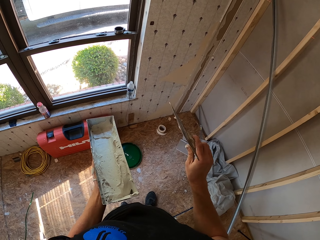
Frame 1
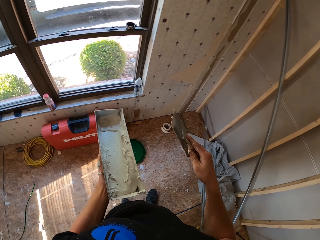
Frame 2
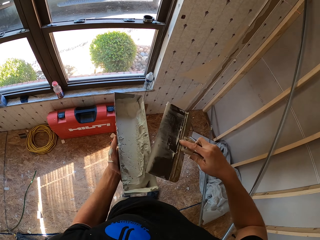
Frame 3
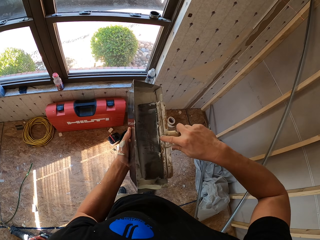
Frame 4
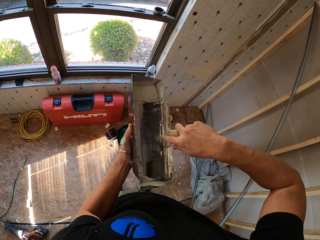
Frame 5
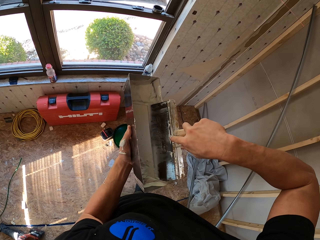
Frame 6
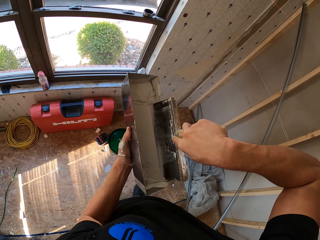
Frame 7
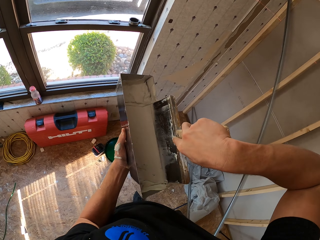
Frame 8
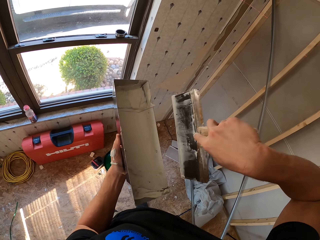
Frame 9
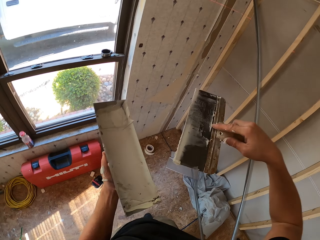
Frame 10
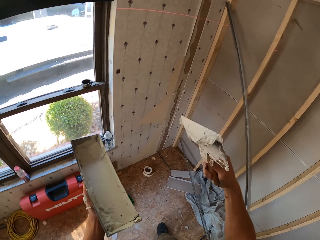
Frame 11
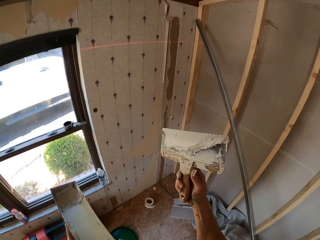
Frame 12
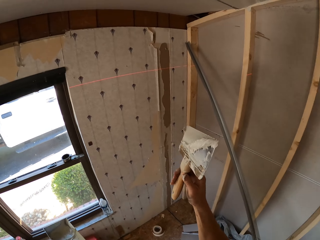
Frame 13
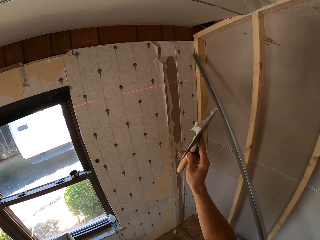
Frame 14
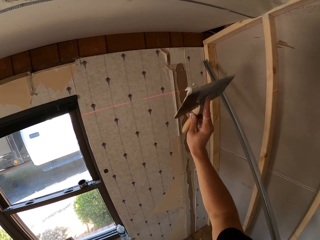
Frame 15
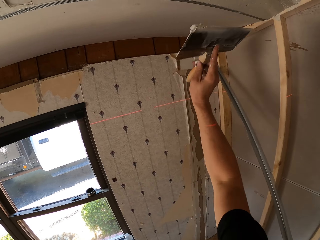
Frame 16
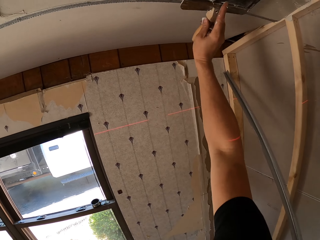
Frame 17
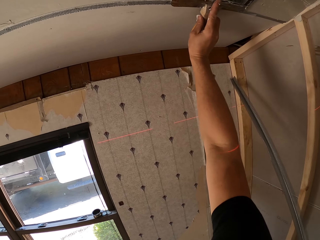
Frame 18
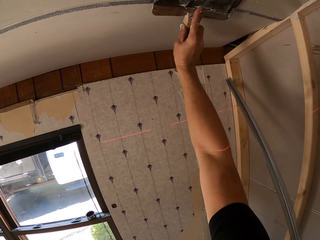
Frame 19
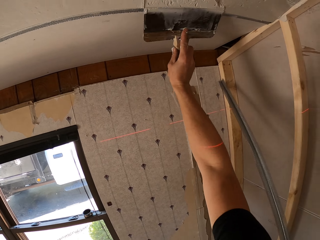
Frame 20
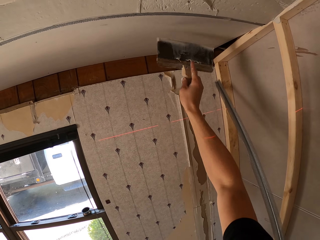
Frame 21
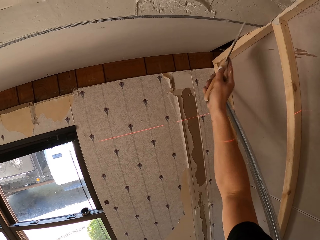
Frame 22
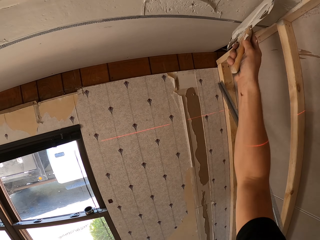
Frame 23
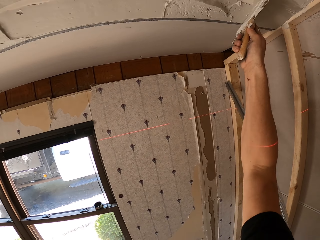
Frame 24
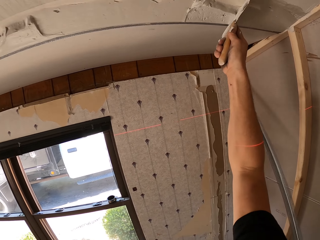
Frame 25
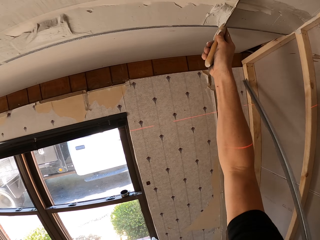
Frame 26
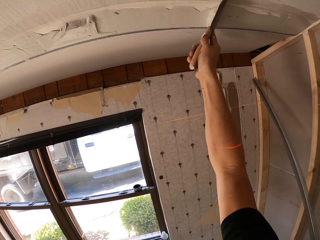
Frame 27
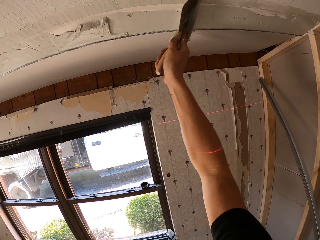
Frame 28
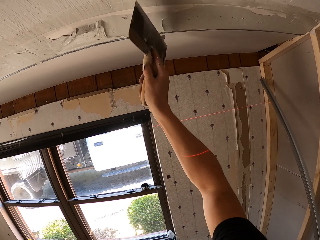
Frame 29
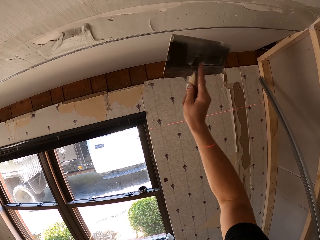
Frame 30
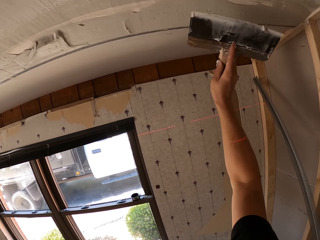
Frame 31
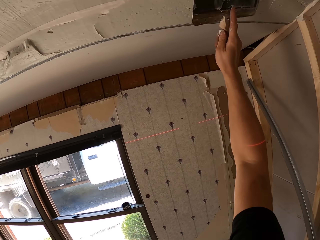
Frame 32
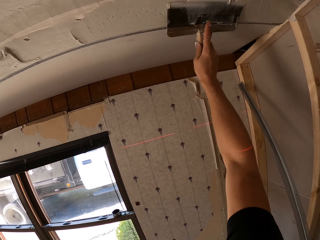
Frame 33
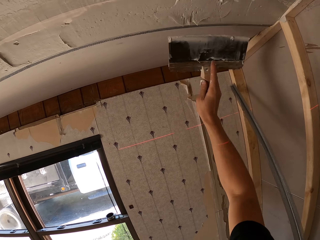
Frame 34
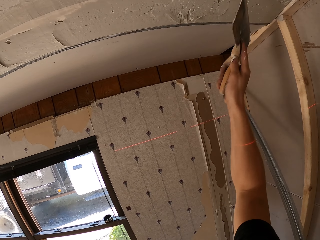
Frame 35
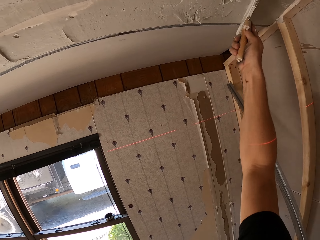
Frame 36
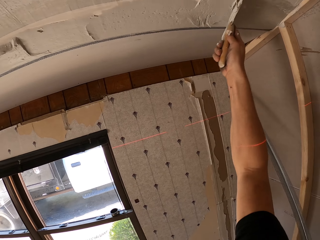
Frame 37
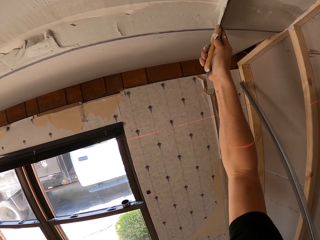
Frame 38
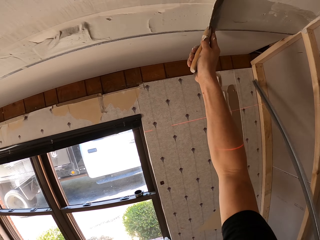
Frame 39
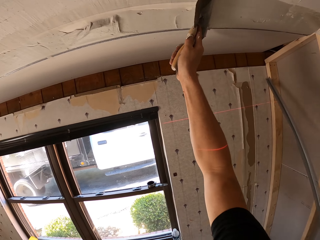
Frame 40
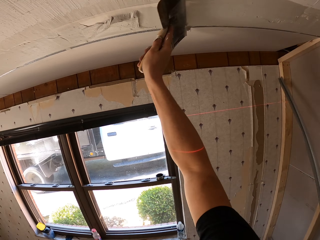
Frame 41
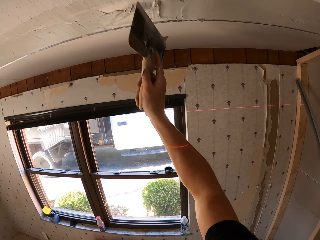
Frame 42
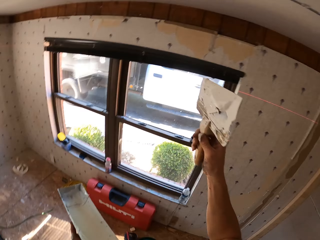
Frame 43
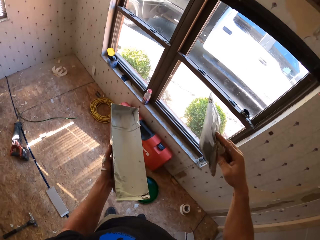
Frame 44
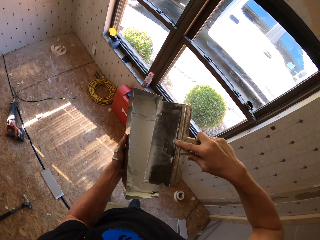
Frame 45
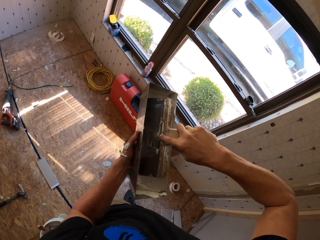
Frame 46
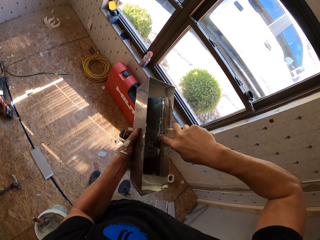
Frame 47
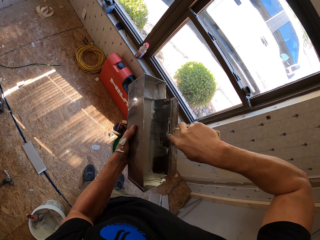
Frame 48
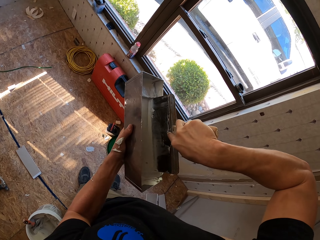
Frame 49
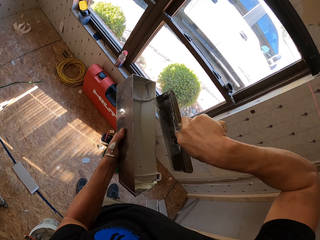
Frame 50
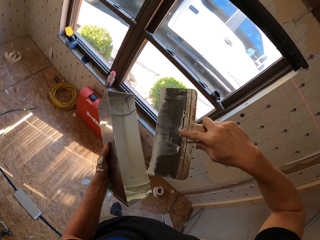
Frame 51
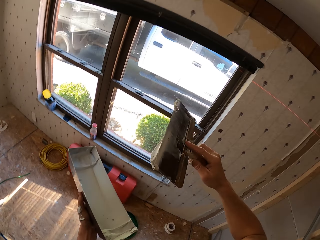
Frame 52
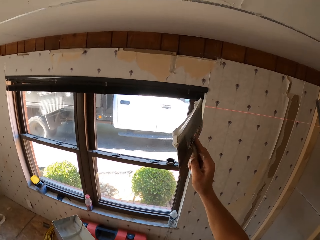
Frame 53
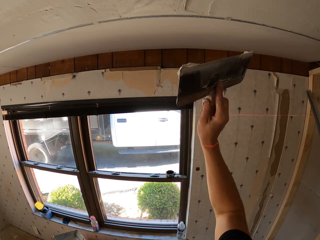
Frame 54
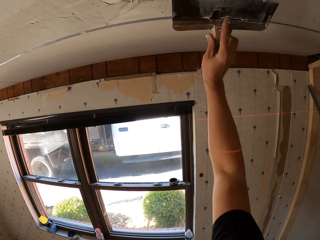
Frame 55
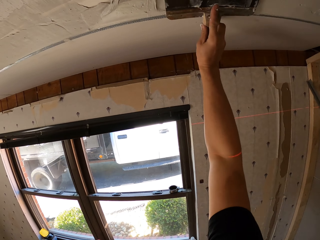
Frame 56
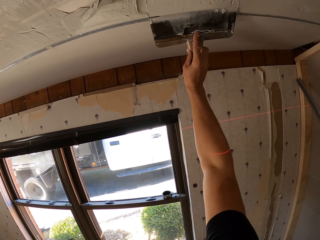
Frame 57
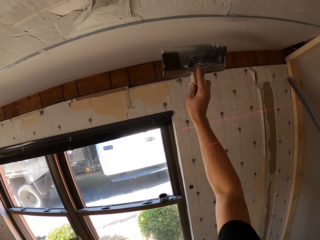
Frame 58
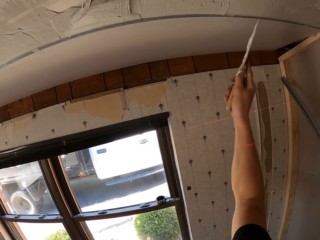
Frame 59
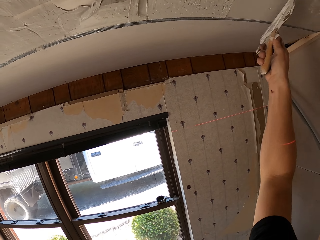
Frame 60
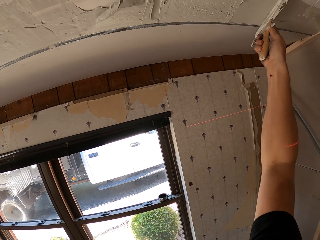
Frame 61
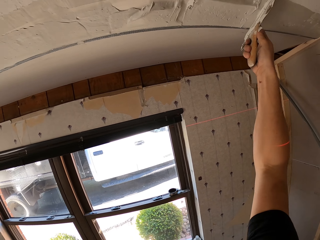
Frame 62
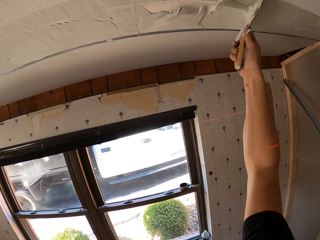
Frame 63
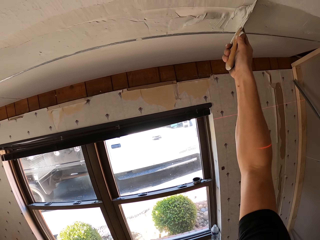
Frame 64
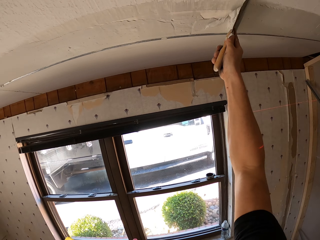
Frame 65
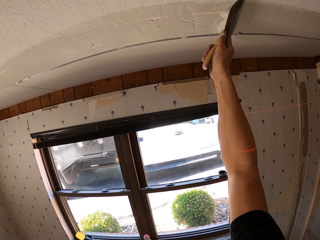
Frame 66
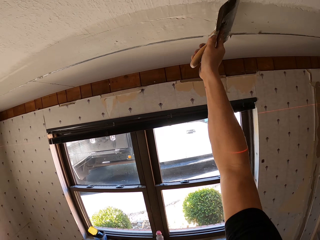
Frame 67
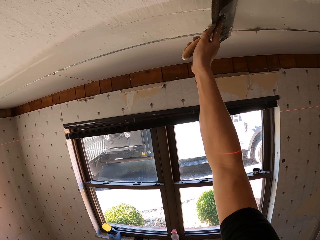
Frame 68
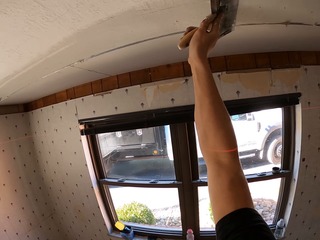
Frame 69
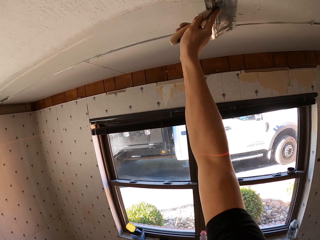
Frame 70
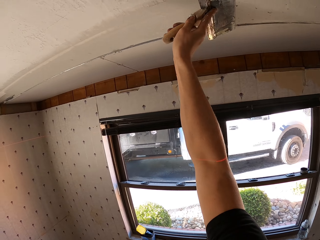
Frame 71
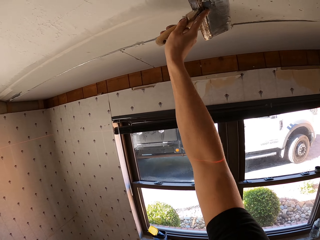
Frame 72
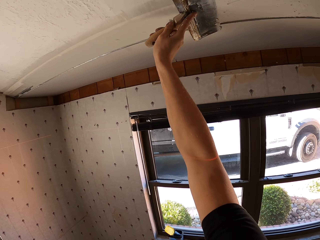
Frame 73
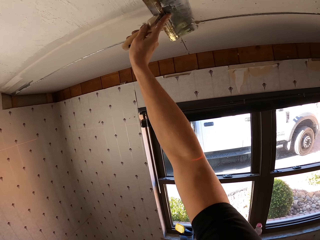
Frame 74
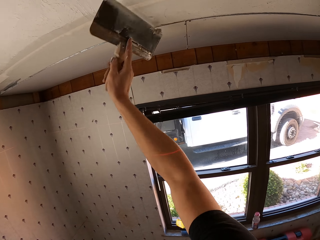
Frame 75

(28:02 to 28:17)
The camera wearer applies wood enamel on the roof or ceiling board. They scoop the paint from the container. They paint on the ceiling board.

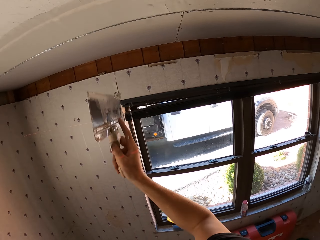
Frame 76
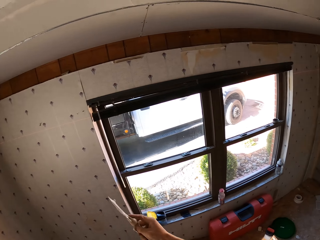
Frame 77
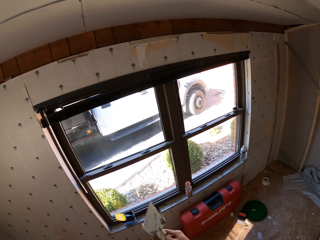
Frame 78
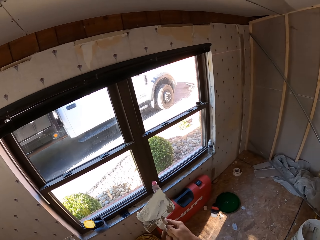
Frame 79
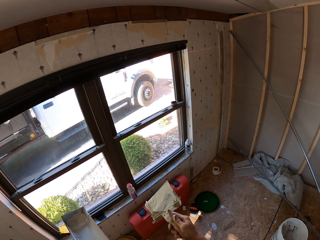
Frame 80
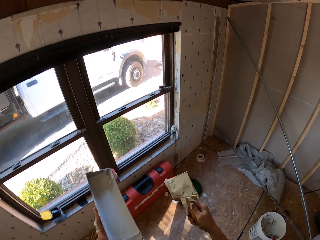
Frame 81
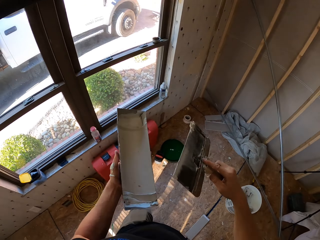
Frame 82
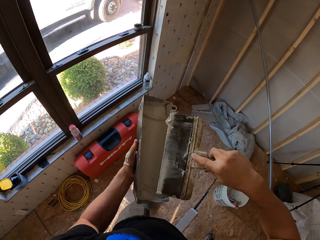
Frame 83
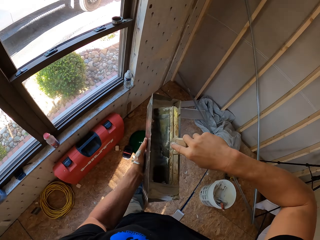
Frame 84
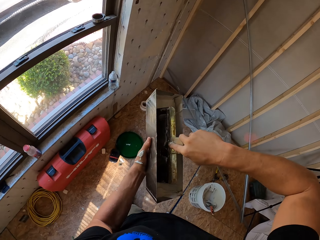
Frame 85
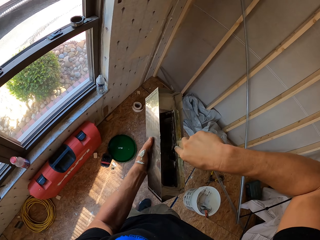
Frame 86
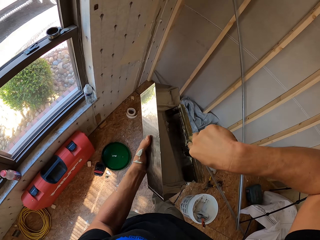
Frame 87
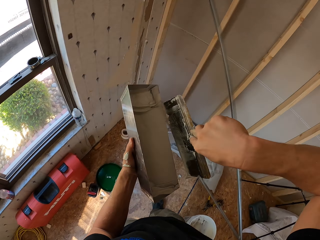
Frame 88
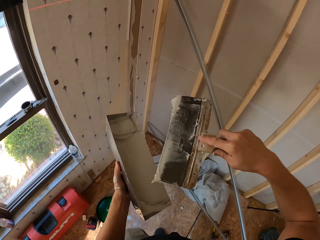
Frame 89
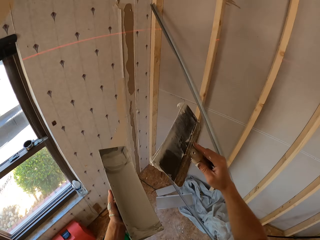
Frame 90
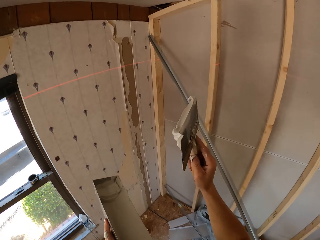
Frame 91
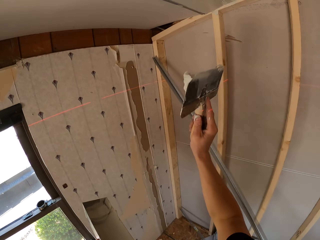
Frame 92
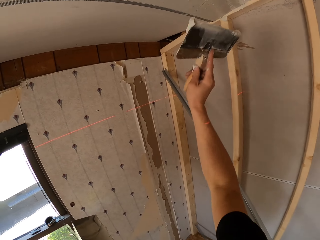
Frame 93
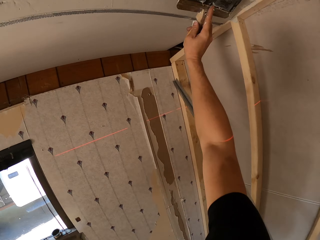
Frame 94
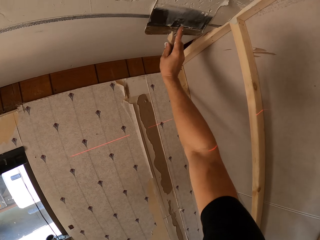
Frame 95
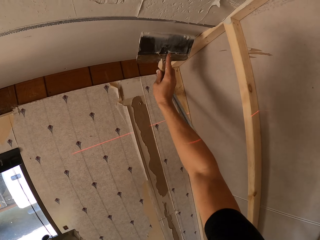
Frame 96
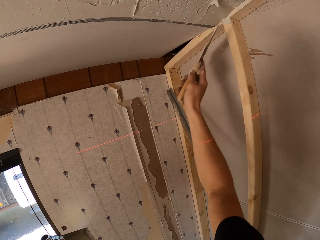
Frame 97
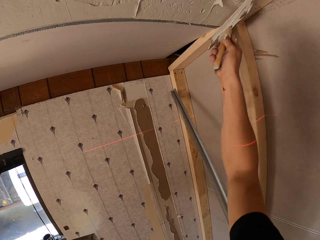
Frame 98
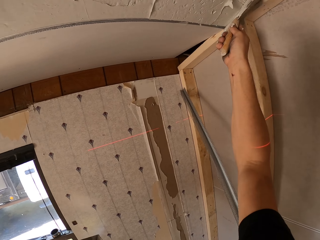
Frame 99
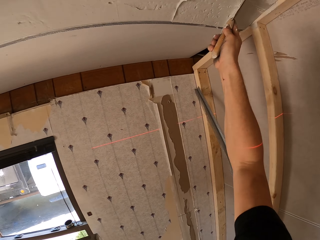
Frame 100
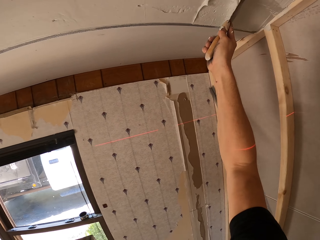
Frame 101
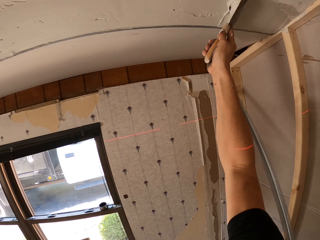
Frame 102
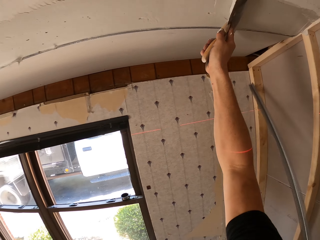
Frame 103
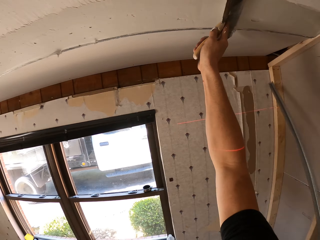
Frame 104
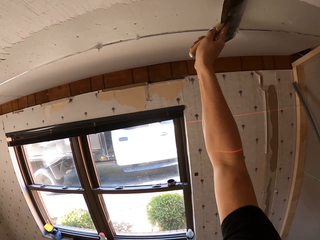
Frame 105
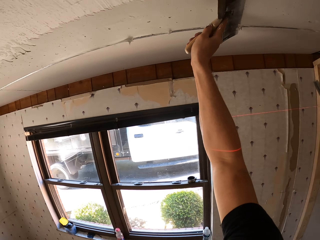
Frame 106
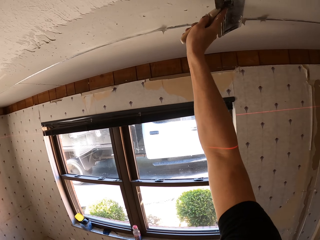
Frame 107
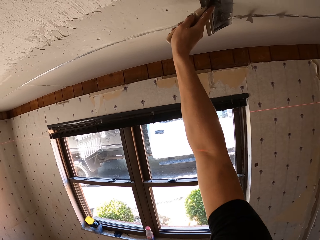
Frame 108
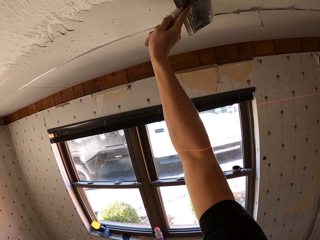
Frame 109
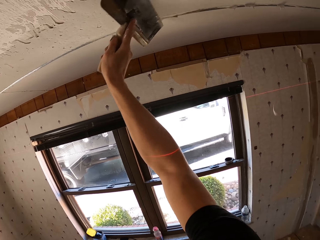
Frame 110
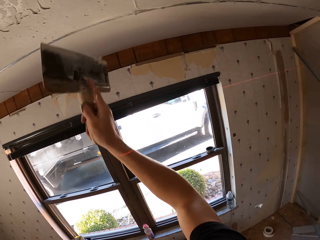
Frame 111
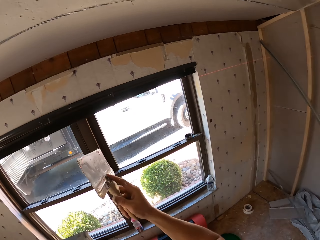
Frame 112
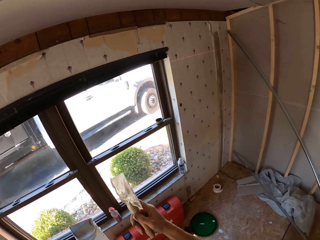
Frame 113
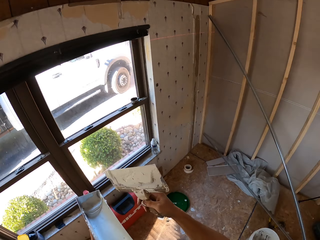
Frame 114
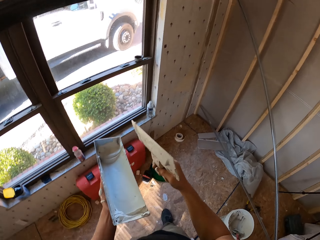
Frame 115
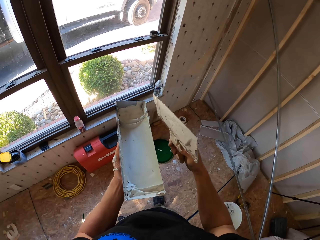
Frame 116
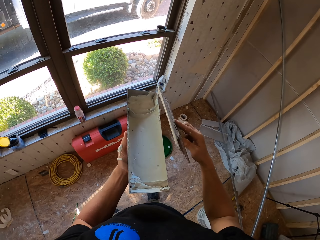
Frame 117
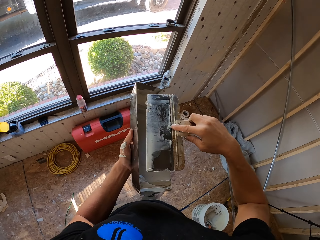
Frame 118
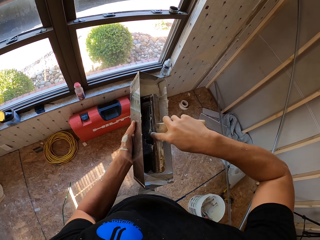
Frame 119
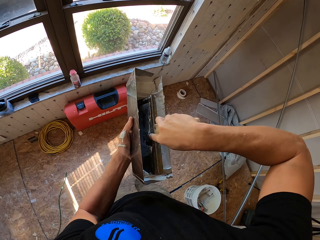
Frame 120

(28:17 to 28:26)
The camera wearer scoops the paint from the container. They paint on the ceiling board.
